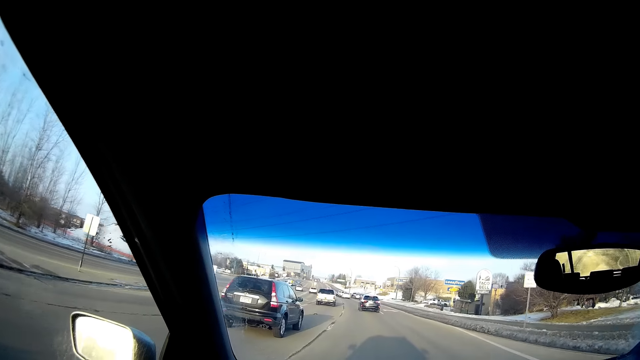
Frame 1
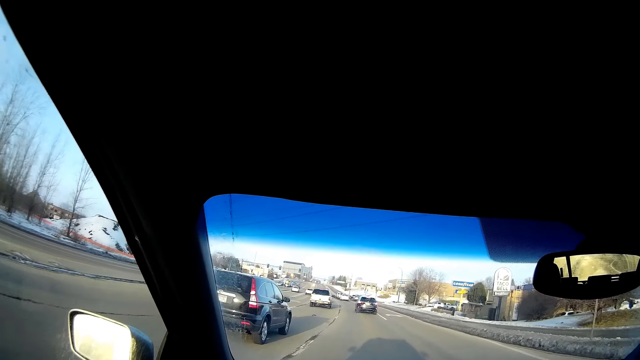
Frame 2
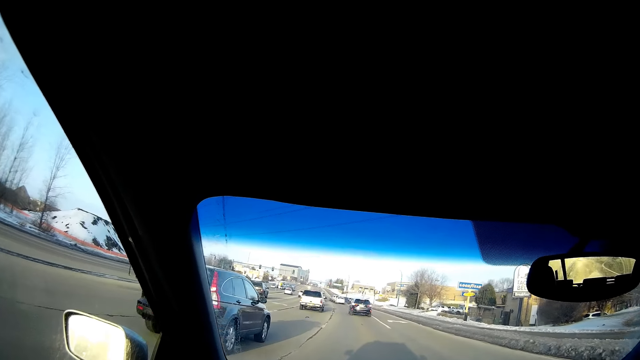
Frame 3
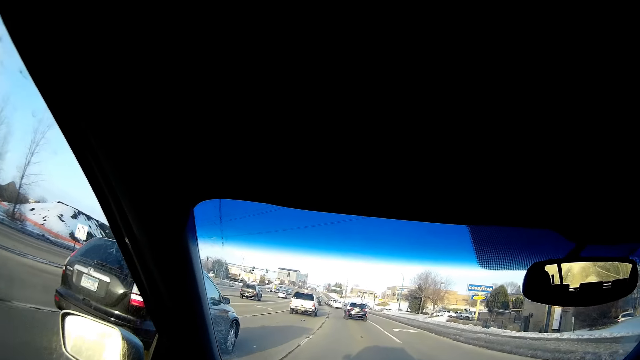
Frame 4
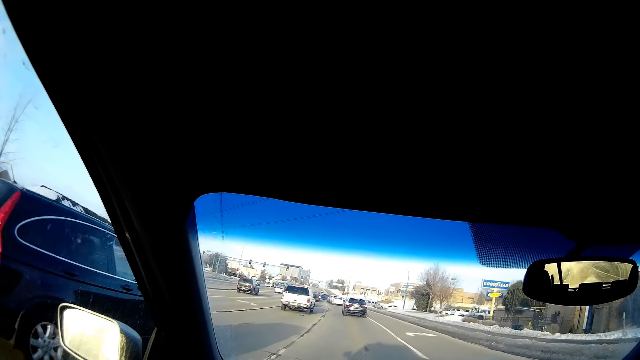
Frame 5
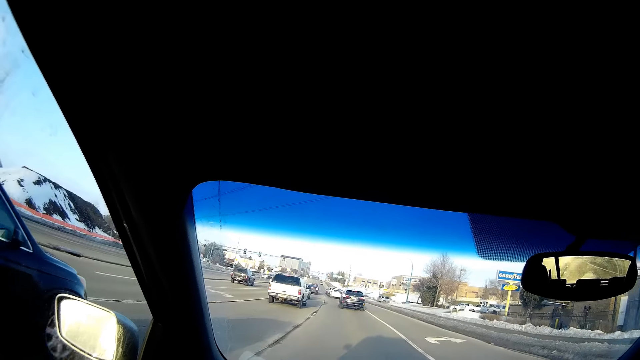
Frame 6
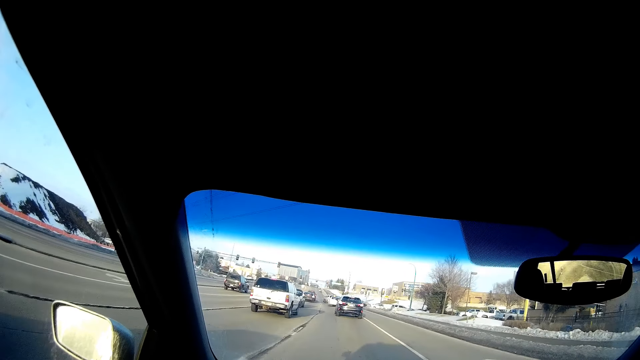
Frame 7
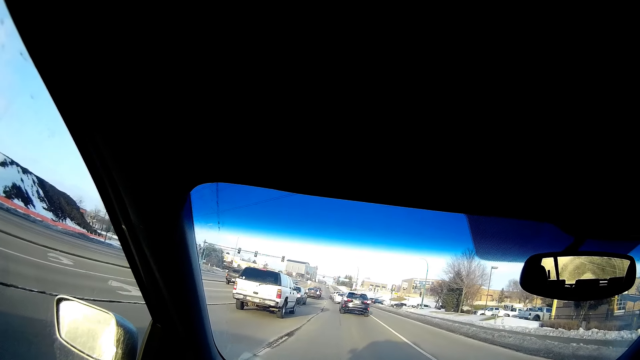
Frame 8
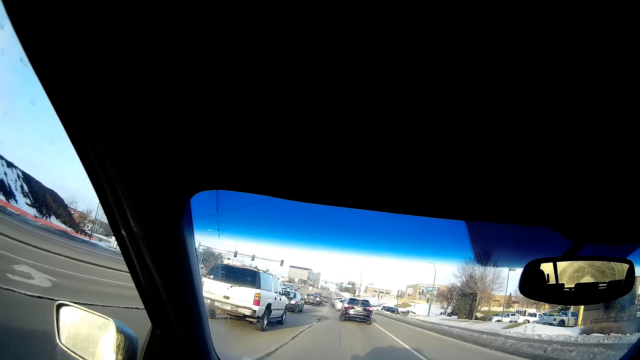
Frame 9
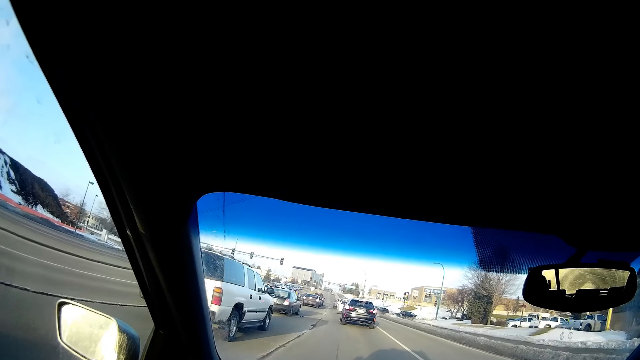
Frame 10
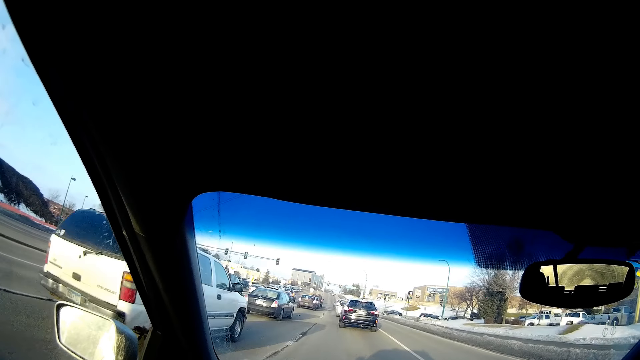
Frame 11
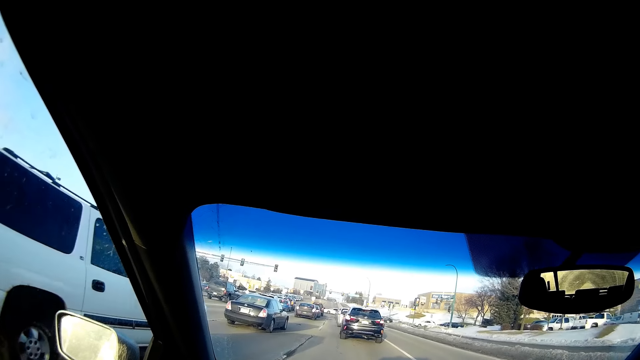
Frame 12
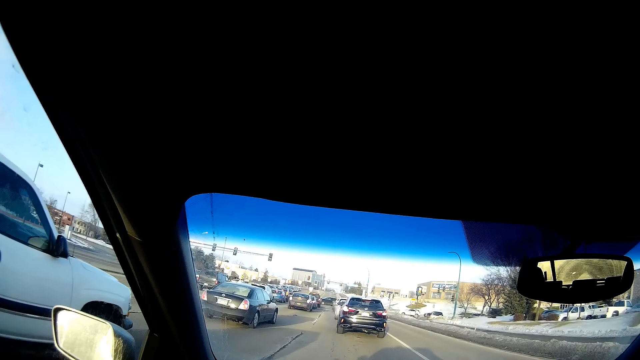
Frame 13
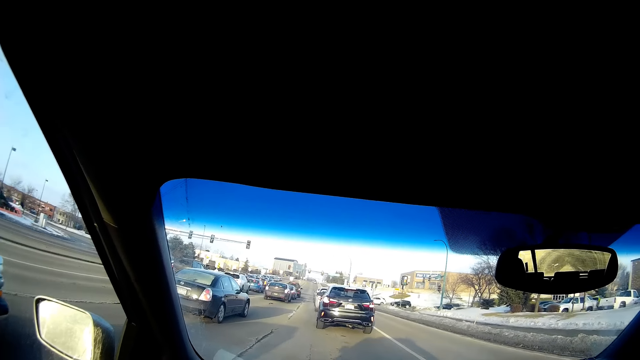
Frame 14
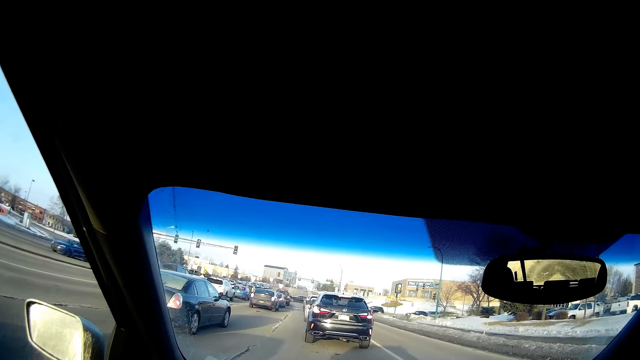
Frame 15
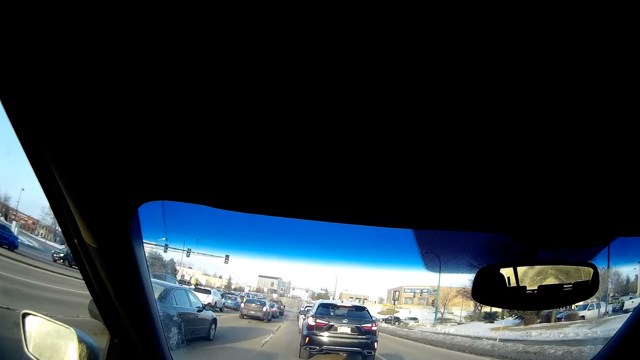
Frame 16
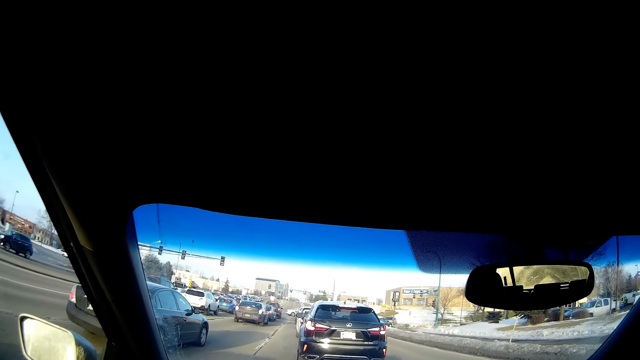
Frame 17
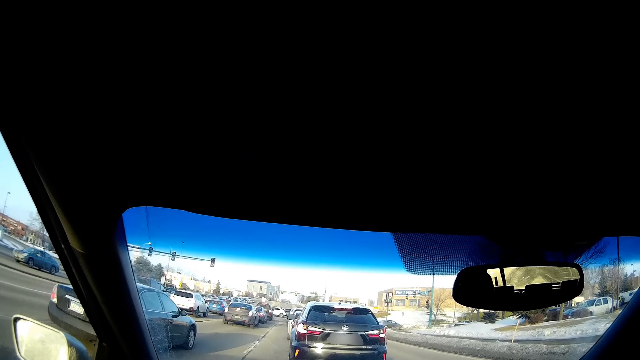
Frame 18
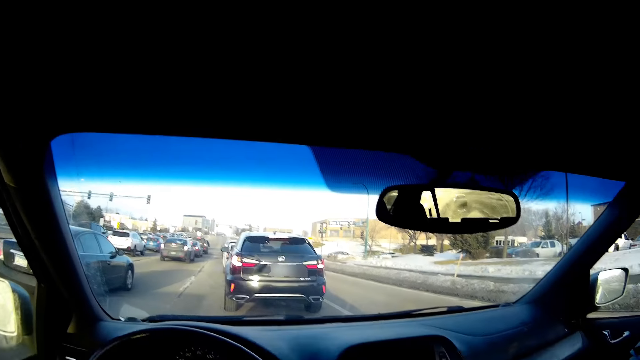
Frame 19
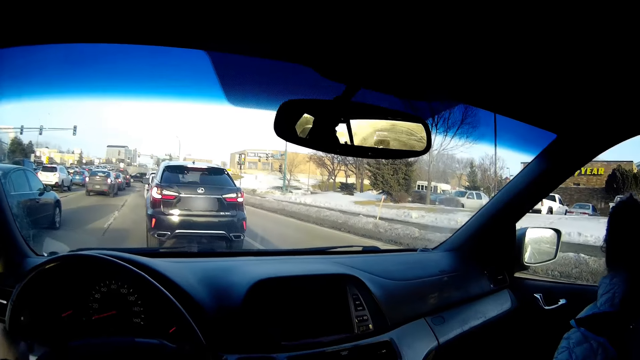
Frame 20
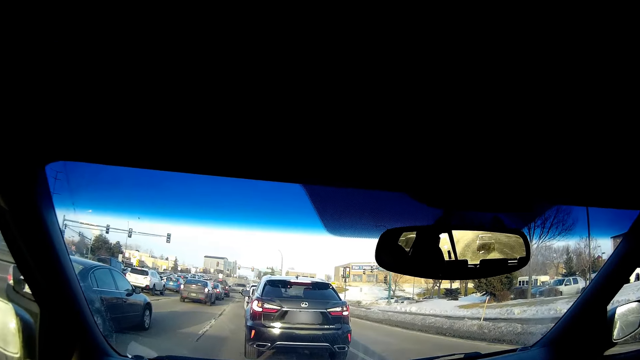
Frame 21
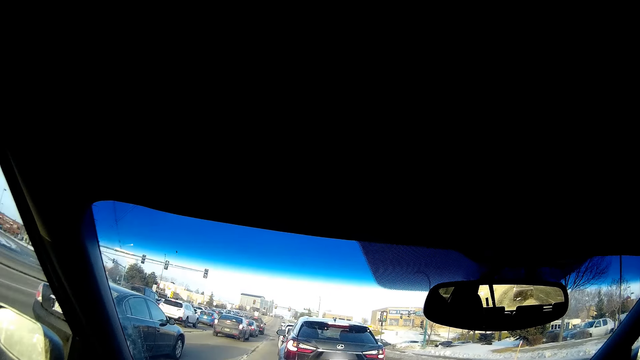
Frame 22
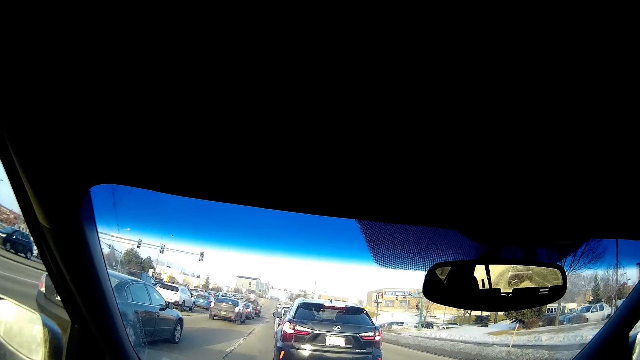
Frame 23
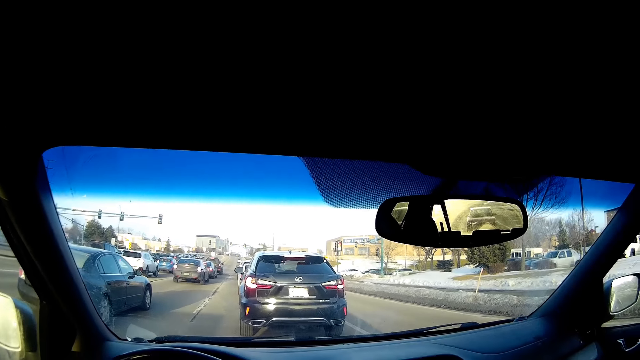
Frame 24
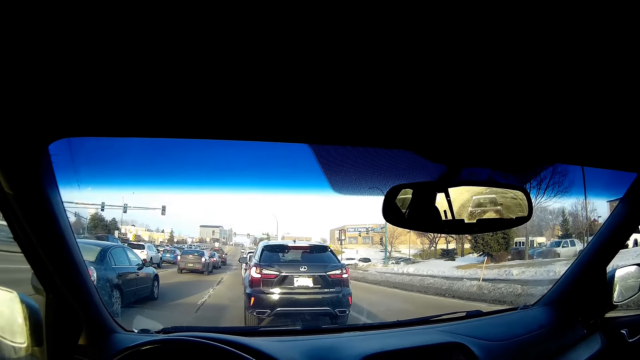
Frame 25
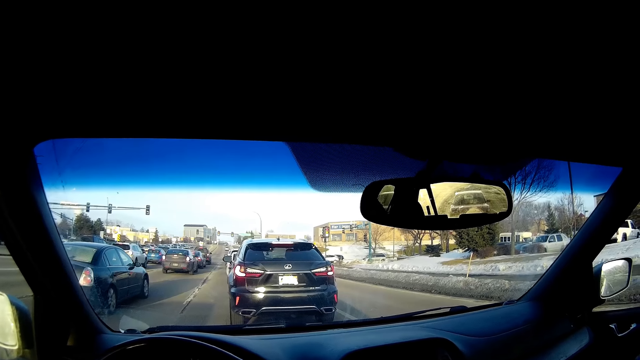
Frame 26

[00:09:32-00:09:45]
The camera wearer stops driving the car along the tarmac road.

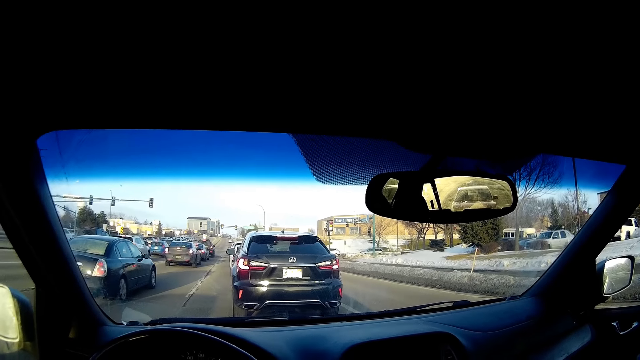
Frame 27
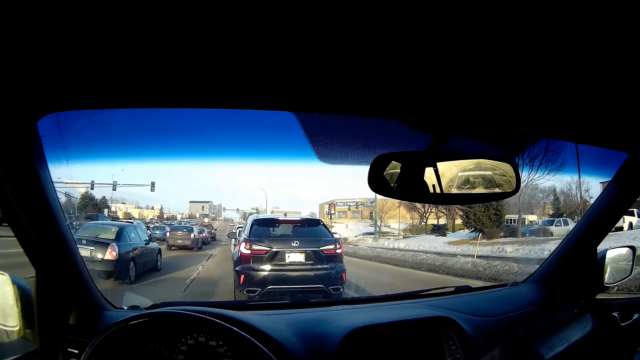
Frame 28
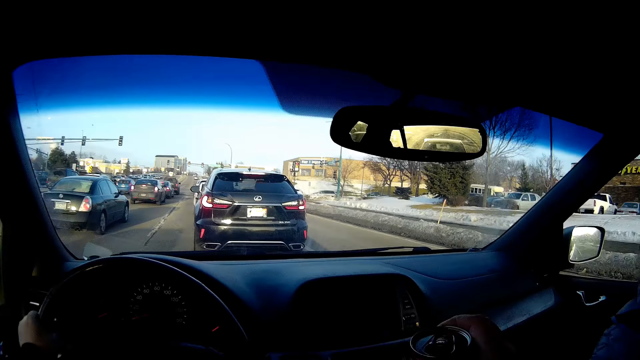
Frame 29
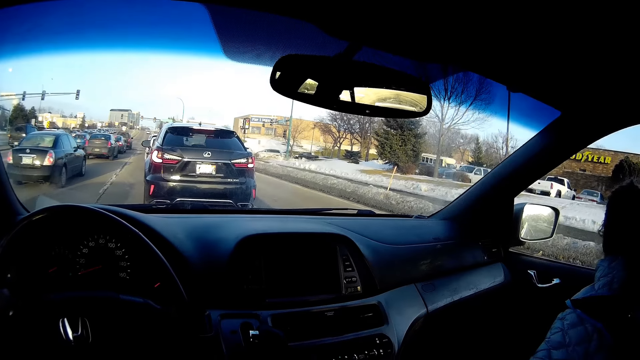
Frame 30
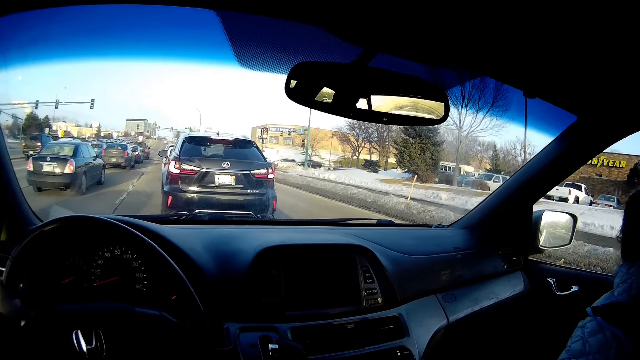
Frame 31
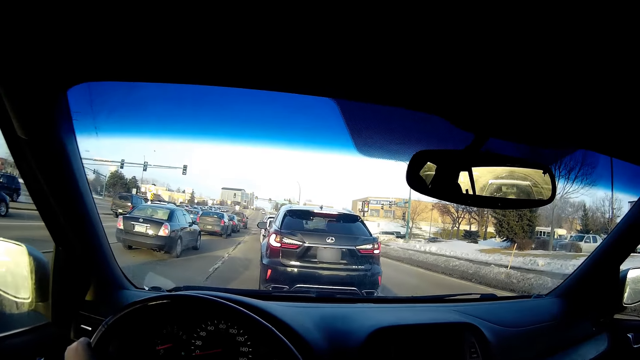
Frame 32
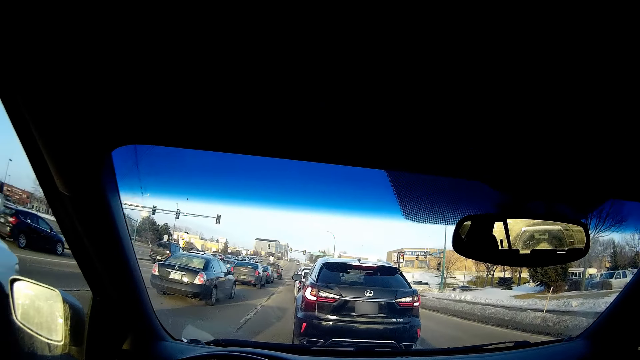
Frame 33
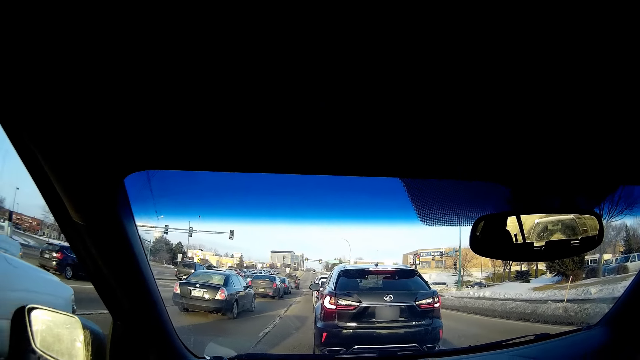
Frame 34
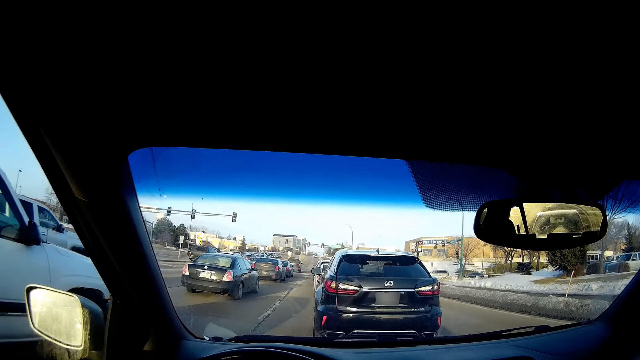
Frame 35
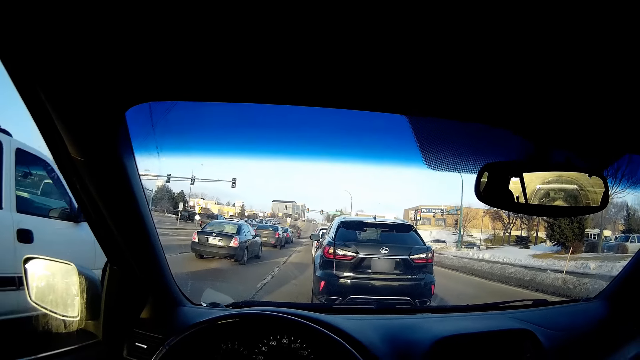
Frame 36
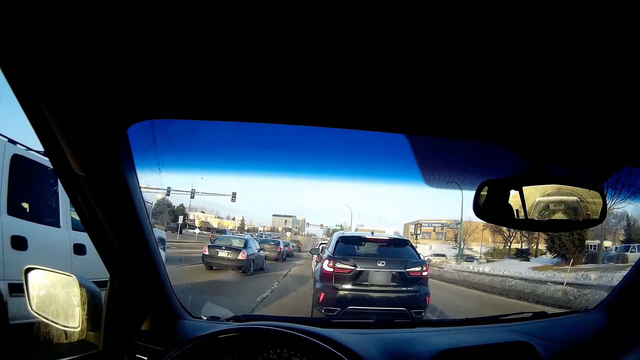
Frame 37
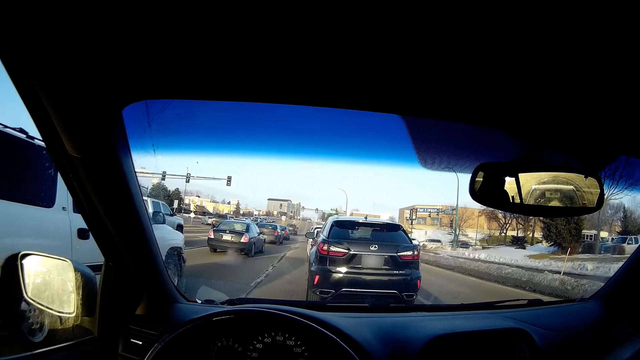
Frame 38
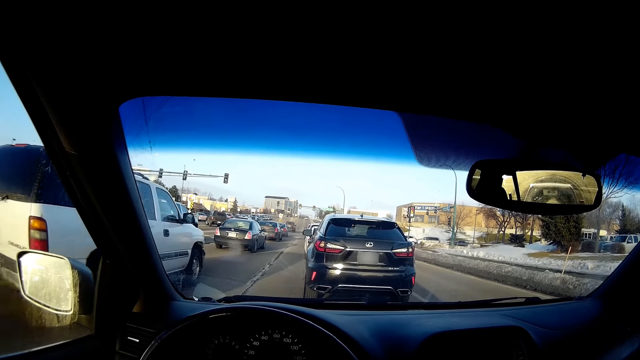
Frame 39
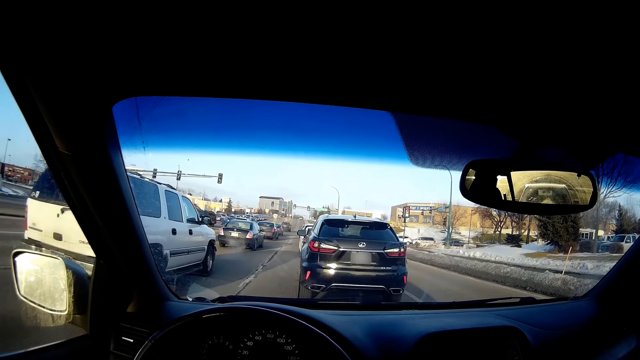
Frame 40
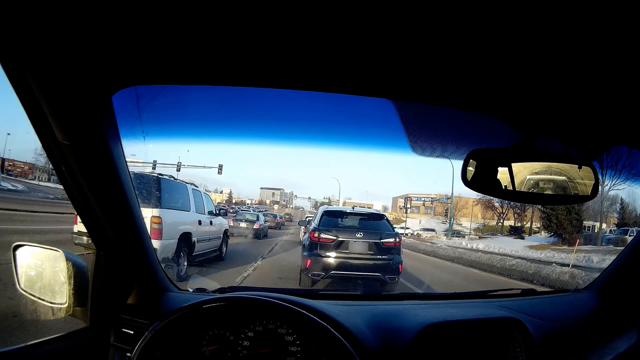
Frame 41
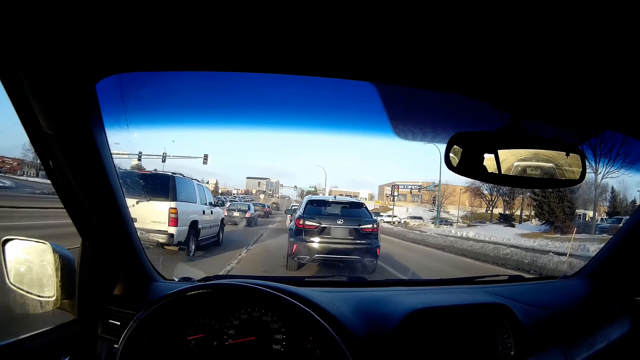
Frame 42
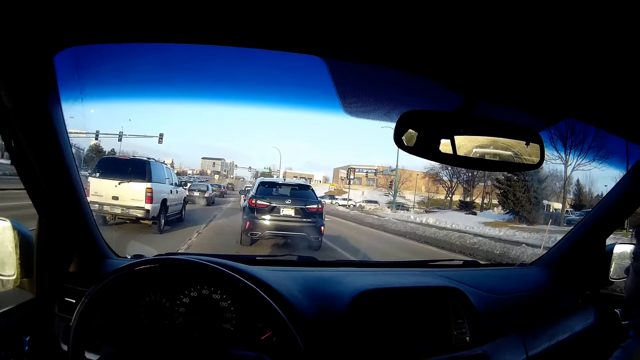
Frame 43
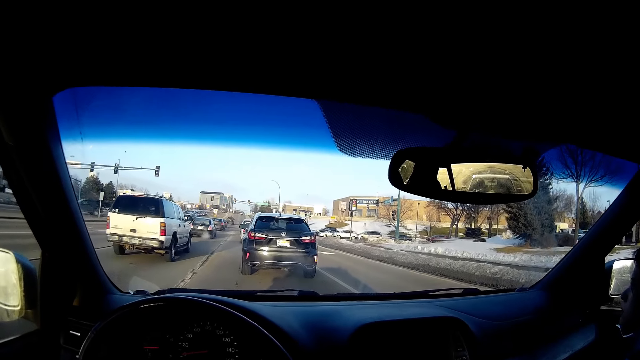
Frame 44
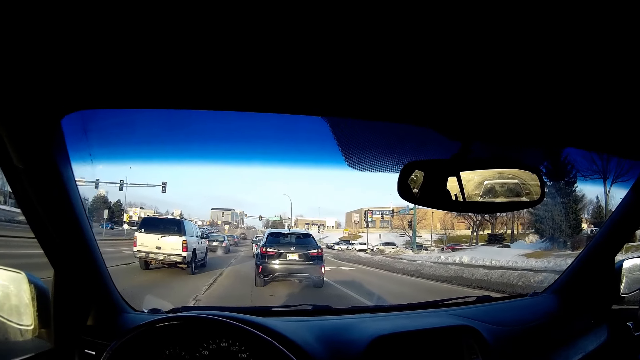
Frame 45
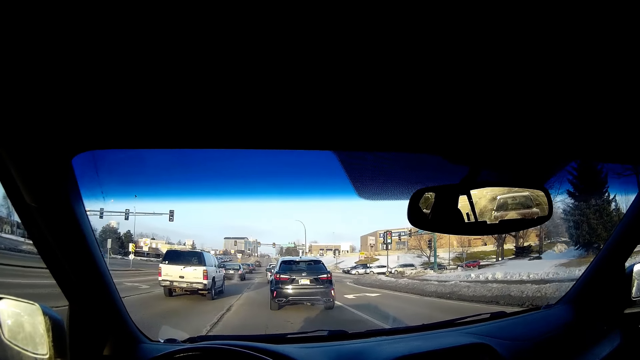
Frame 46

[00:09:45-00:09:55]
The camera wearer removes a beer bottle from his mouth.
